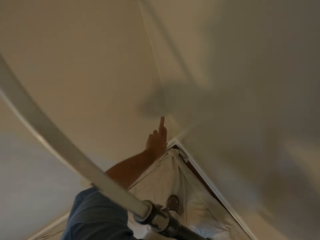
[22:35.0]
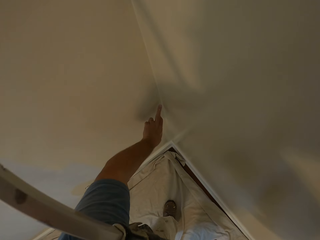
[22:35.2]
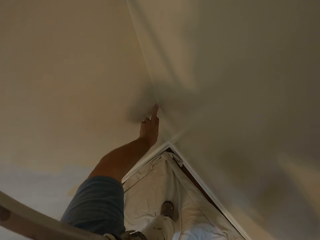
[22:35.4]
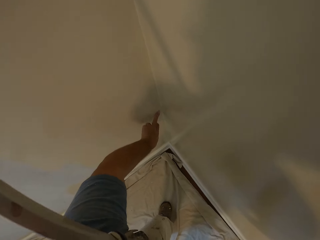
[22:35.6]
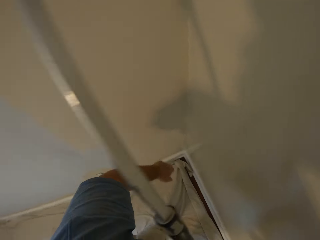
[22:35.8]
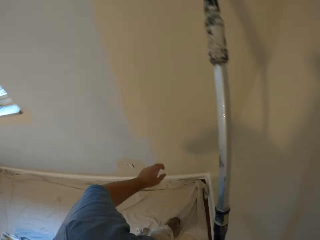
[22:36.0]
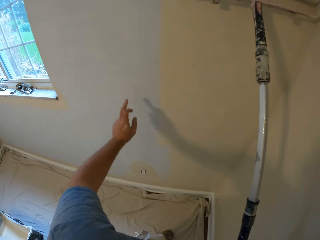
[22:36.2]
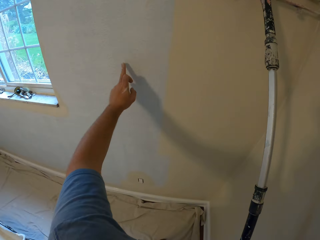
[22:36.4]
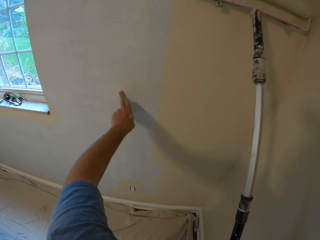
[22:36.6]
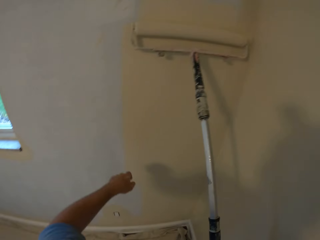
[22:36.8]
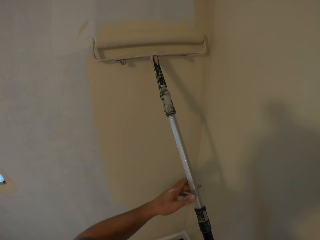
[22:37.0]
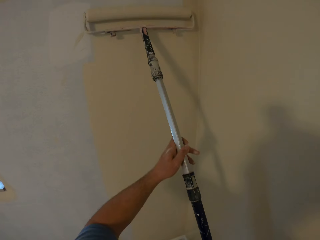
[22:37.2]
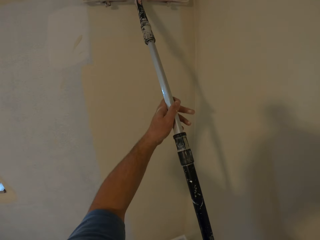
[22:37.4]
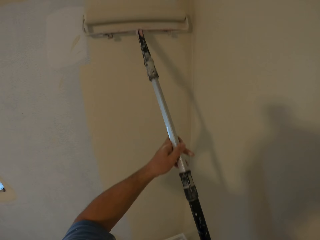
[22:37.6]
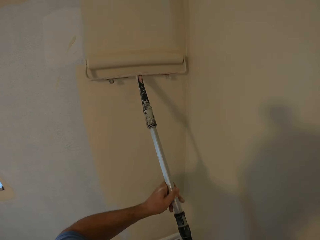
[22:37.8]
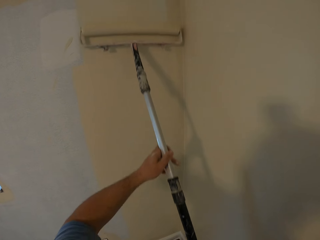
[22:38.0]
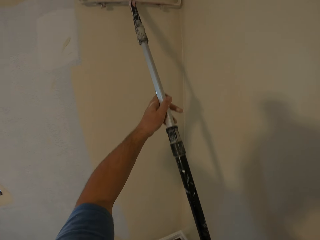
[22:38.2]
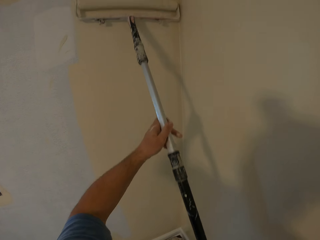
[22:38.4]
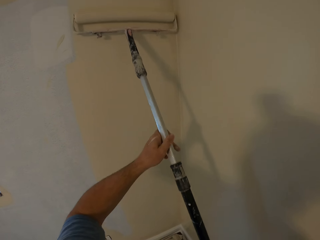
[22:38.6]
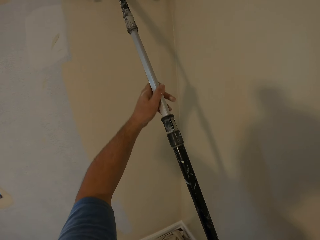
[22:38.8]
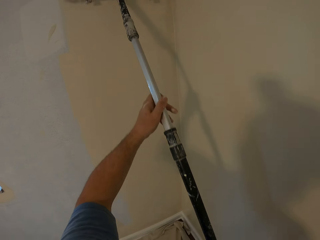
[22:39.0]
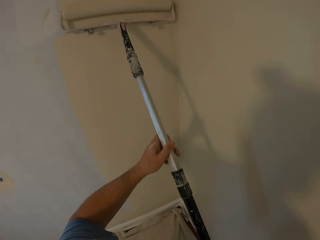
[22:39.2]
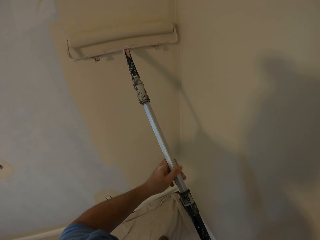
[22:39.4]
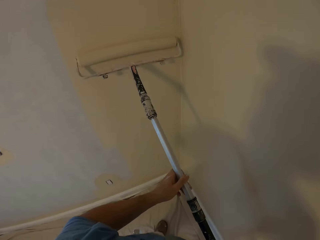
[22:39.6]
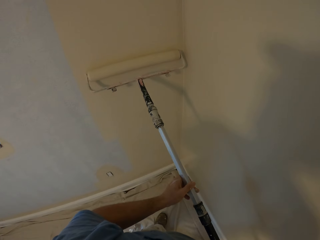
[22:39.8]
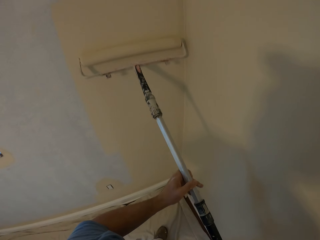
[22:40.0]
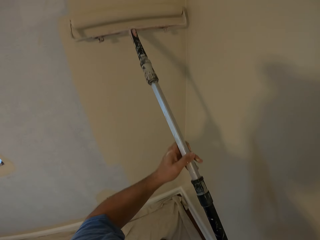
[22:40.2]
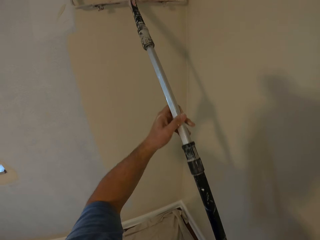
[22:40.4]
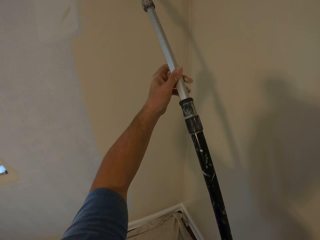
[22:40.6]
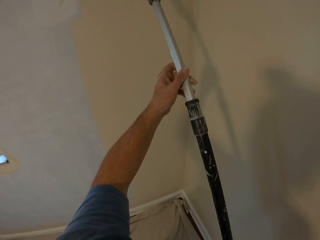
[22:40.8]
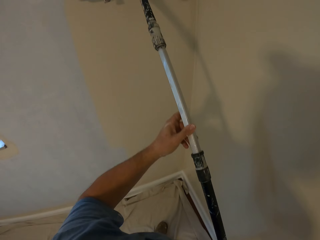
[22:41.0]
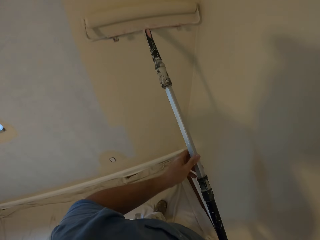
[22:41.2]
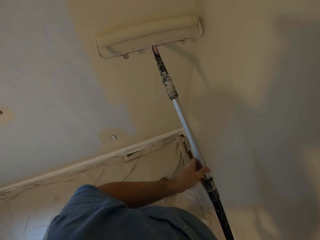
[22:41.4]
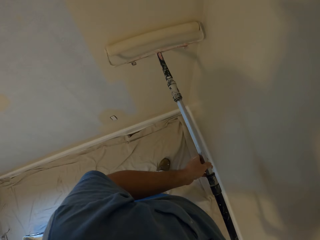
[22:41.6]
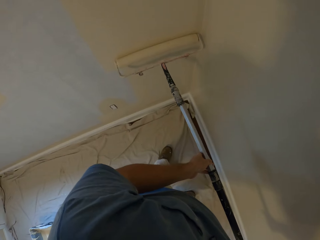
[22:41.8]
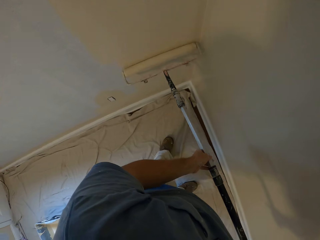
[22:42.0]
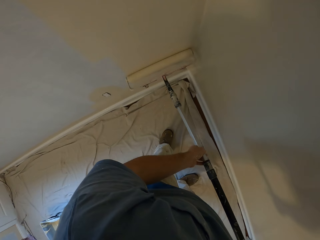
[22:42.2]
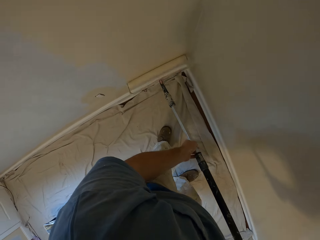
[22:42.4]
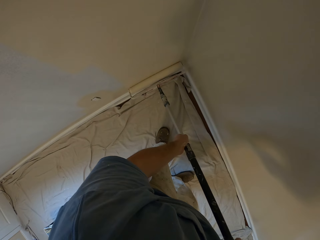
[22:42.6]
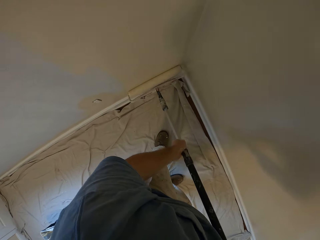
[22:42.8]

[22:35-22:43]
The camera wearer touches the paint on the wall with his left middle finger. He removes the paint from the wall using his finger. He rubs his left middle finger on the wall. He places his left hand on the paint roller. He paints the wall with the paint roller in his hands.

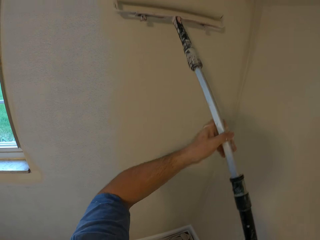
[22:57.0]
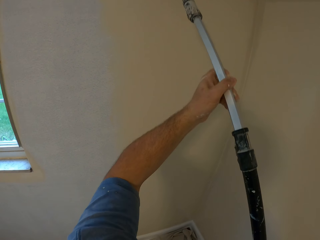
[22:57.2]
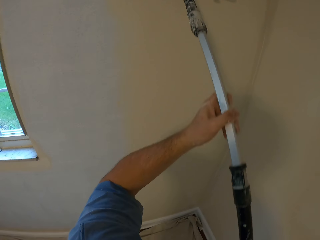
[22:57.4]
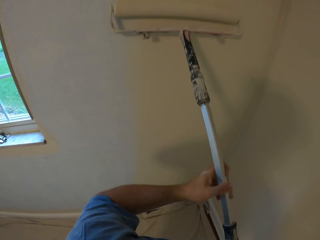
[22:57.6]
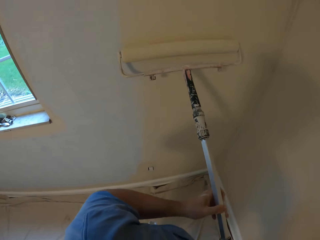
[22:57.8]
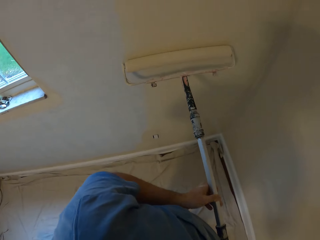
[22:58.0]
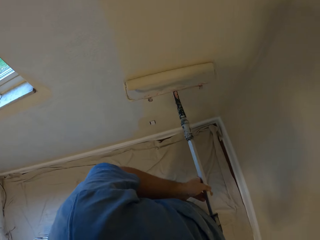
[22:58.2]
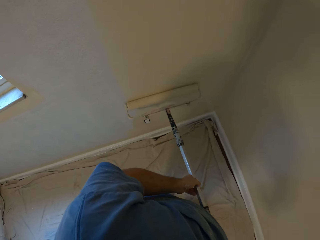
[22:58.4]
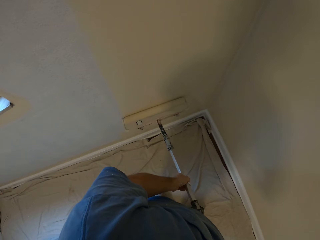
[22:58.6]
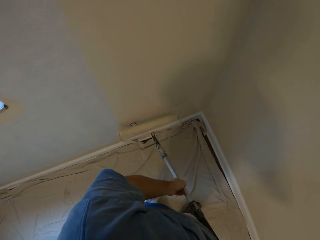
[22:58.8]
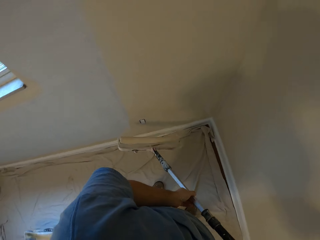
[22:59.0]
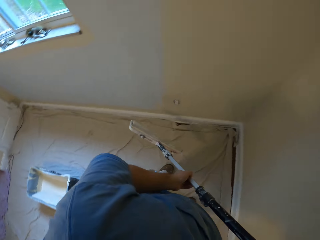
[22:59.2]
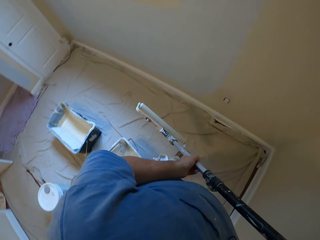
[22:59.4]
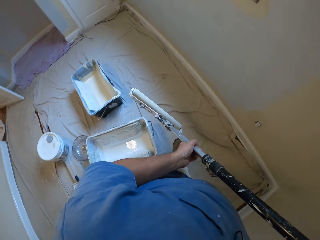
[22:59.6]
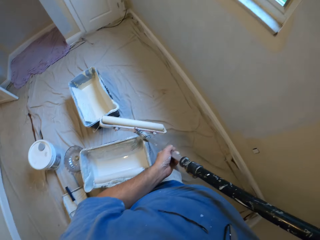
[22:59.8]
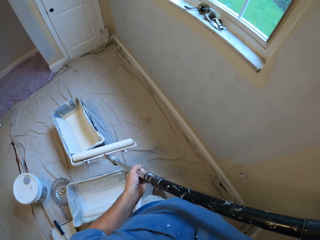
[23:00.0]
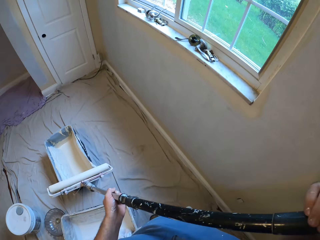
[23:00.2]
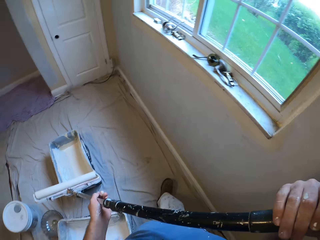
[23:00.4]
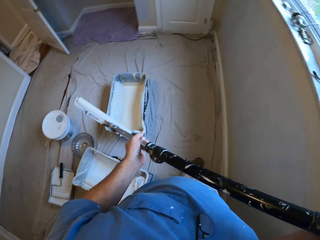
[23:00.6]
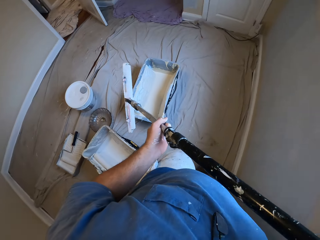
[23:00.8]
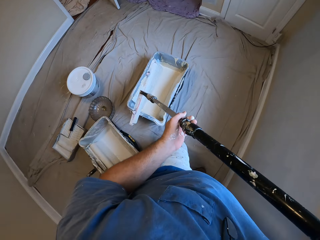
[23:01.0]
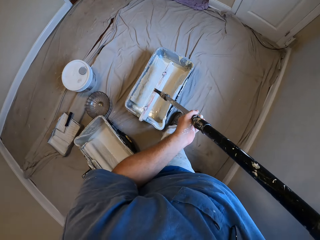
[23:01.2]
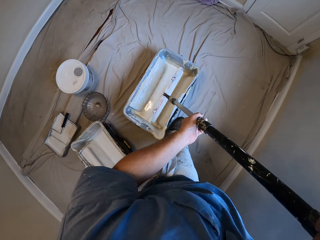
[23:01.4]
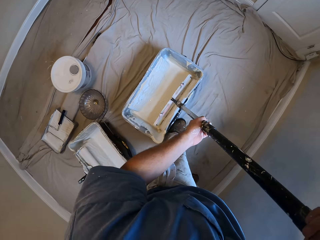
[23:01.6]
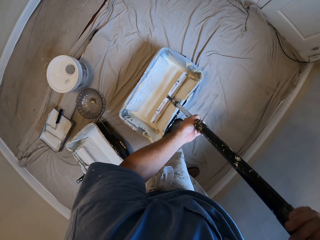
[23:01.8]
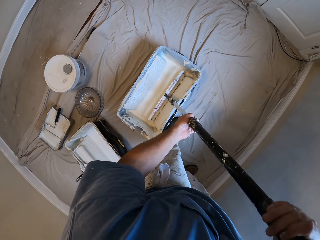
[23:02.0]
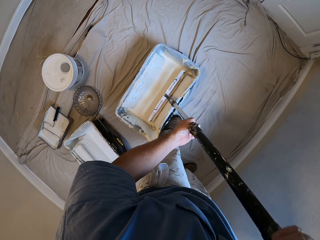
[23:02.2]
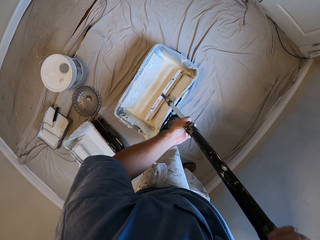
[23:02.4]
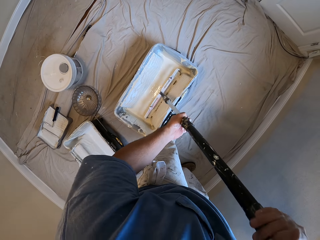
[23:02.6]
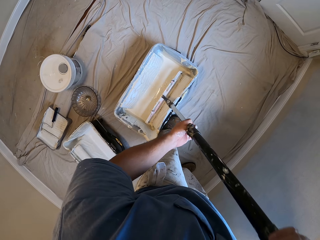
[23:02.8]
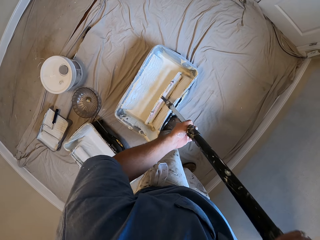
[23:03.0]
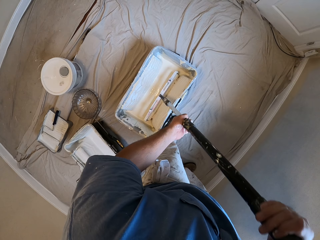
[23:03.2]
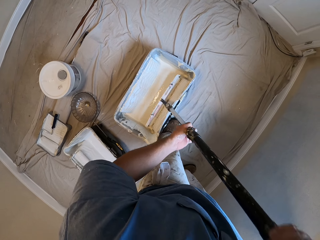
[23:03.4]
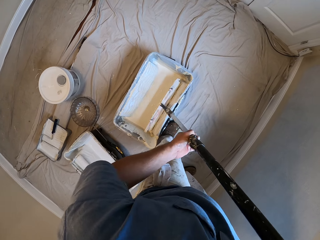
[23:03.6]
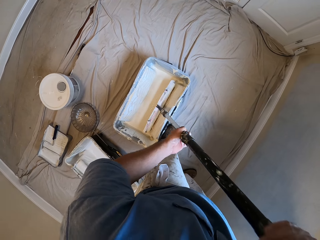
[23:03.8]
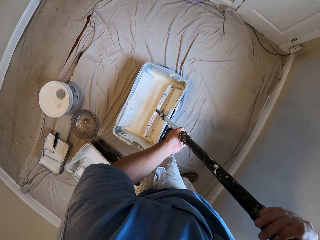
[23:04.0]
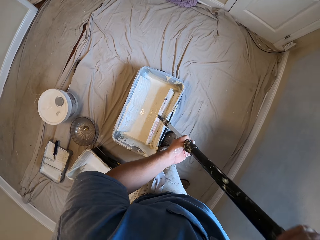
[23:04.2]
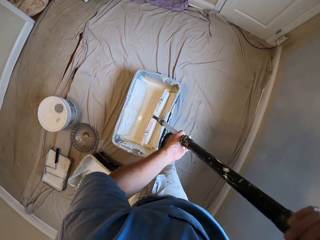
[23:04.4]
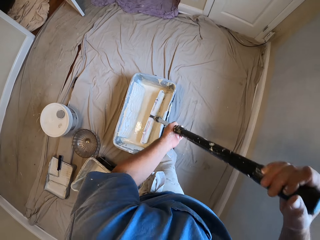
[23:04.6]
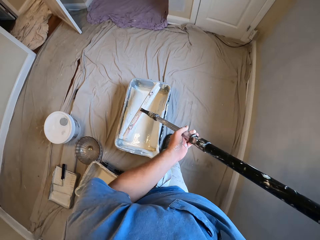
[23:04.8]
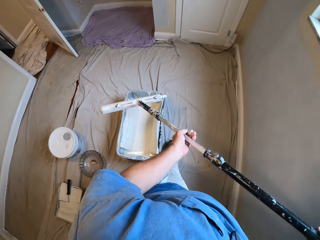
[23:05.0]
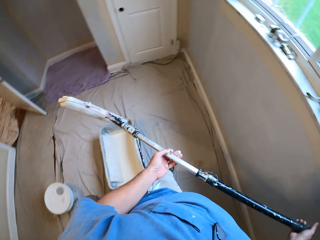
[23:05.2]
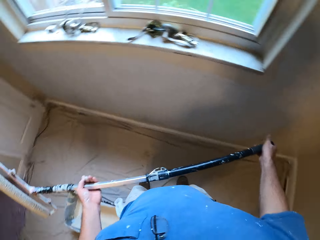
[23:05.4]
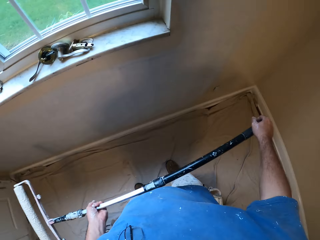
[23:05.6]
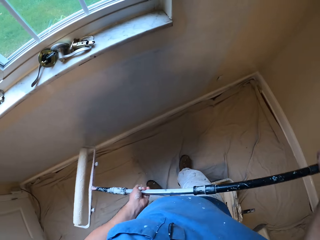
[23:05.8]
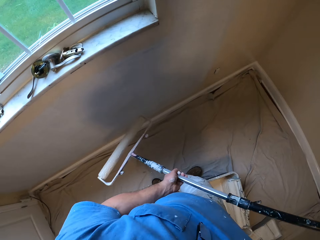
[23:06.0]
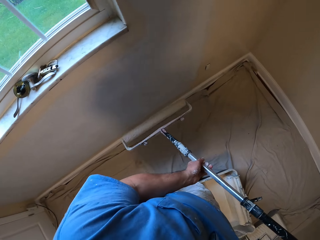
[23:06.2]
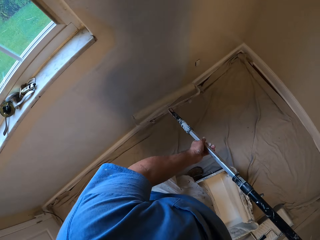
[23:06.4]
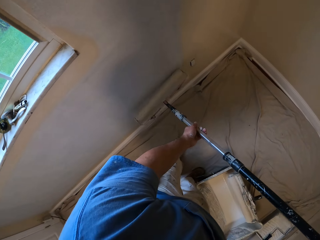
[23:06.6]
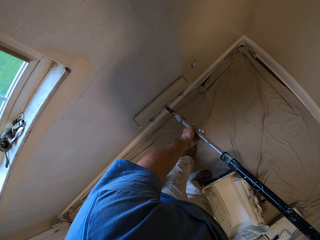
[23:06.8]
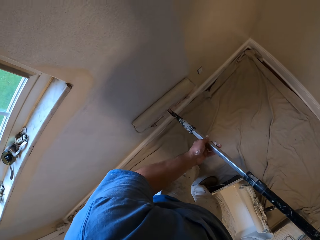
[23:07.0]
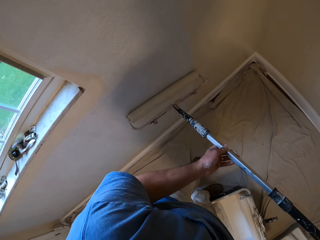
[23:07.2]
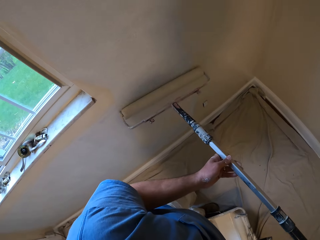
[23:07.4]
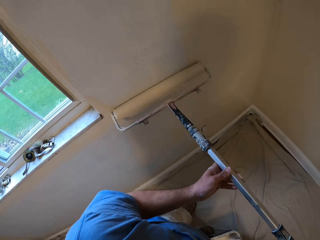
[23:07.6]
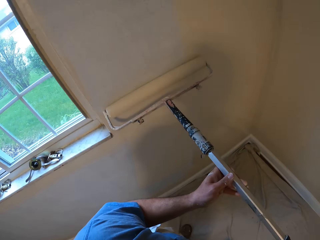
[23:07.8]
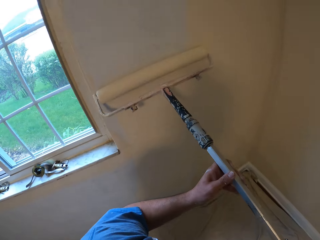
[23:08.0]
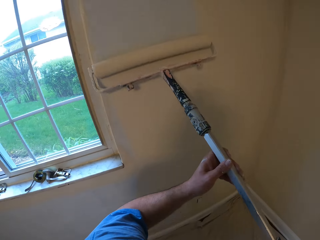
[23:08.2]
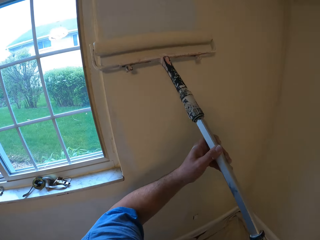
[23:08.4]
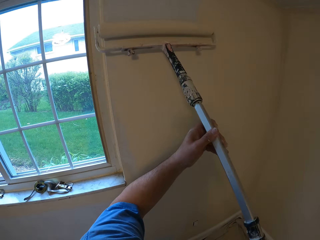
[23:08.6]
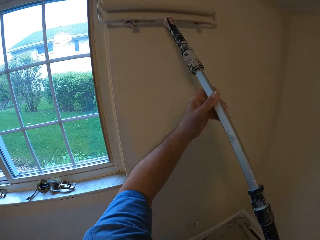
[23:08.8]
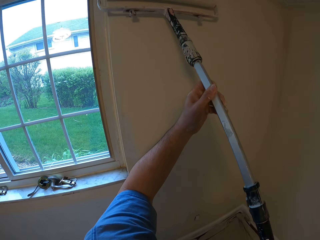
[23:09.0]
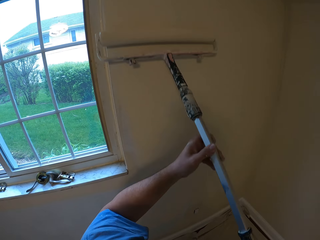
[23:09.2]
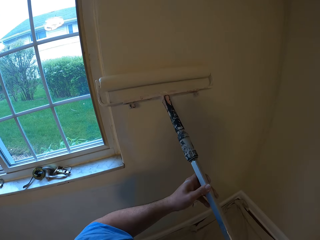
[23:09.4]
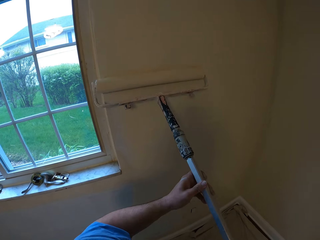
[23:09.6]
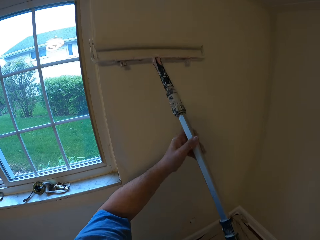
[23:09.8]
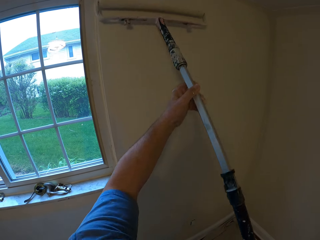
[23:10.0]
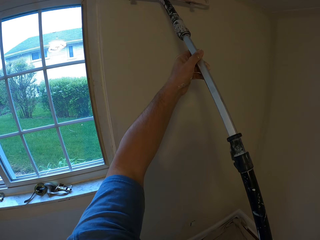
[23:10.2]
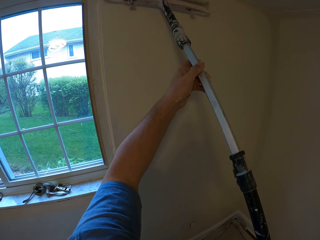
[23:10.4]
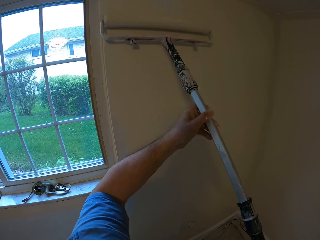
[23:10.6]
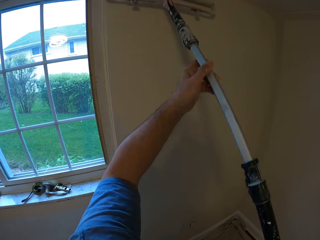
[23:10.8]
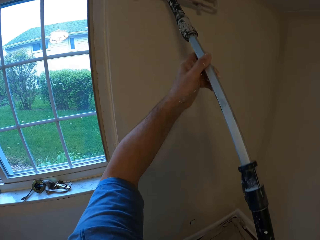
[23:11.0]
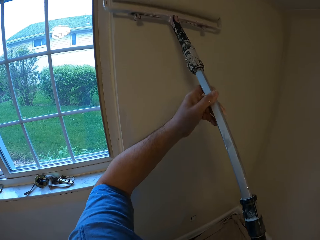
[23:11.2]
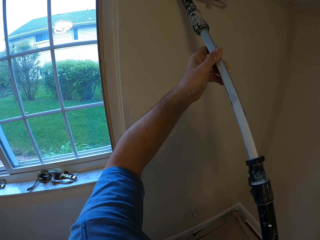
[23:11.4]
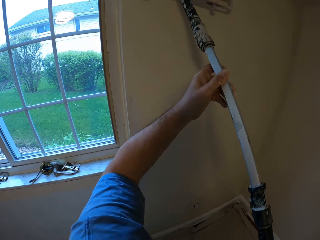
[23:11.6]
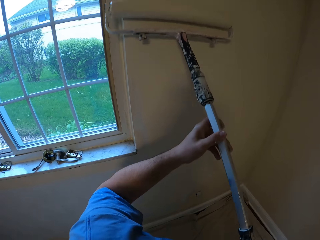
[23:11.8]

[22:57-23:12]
The camera wearer removes the paint roller from the wall. He walks towards the paint bucket or container on the floor. He moves aside. He inserts the paint roller into the paint bucket on the floor. He rolls the paint roller on the paint container. He removes the paint roller from the paint bucket. He turns towards the wall. He paints the wall with the paint roller in his hands.
